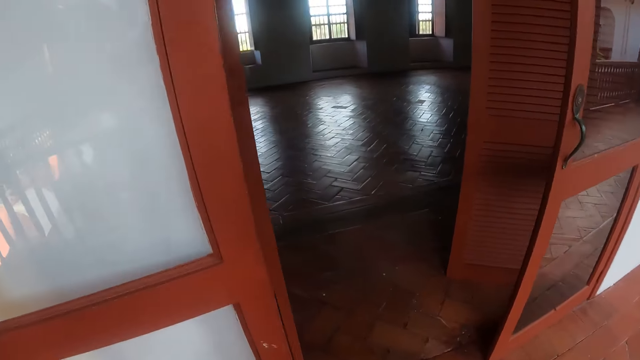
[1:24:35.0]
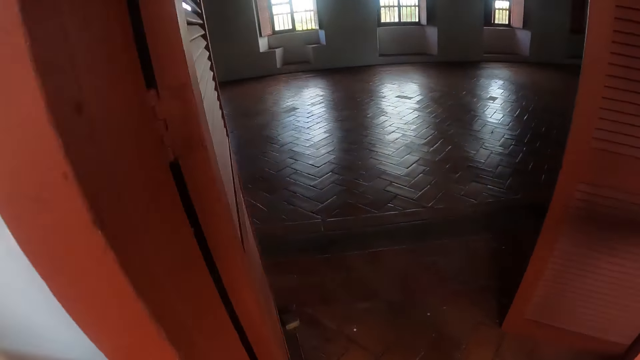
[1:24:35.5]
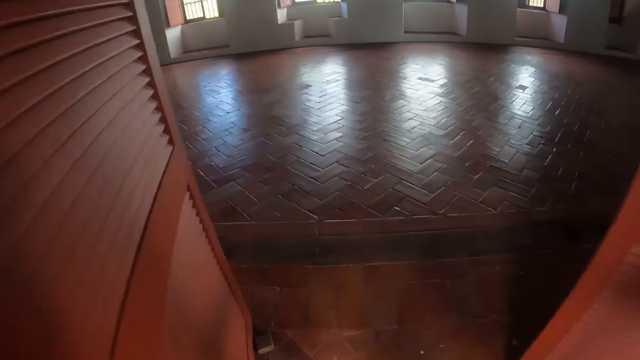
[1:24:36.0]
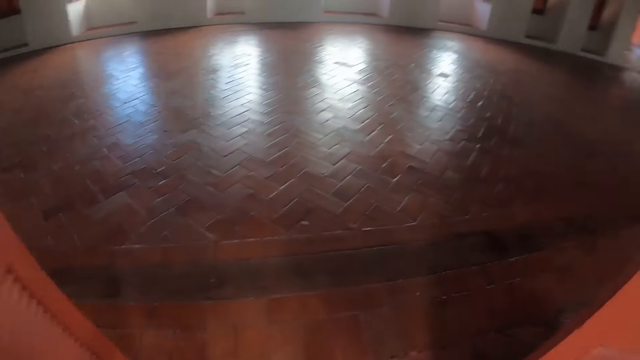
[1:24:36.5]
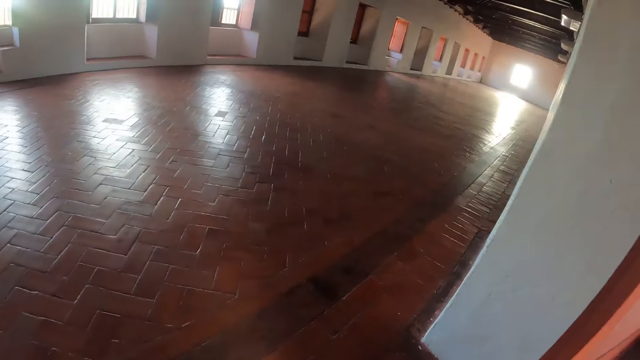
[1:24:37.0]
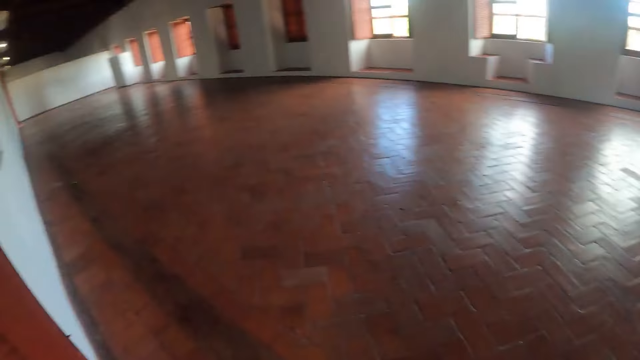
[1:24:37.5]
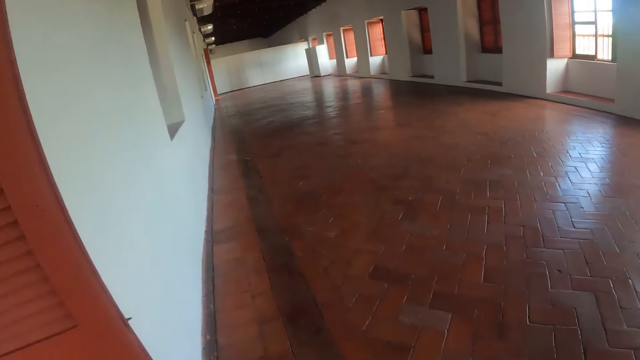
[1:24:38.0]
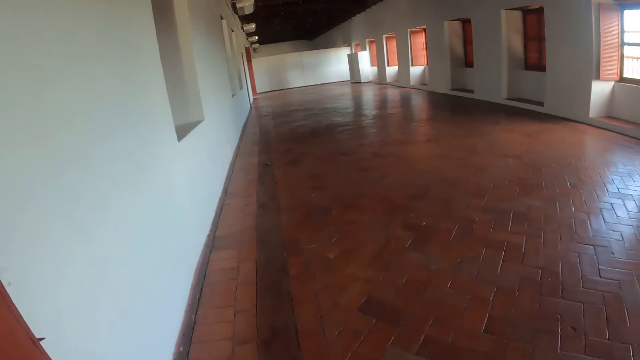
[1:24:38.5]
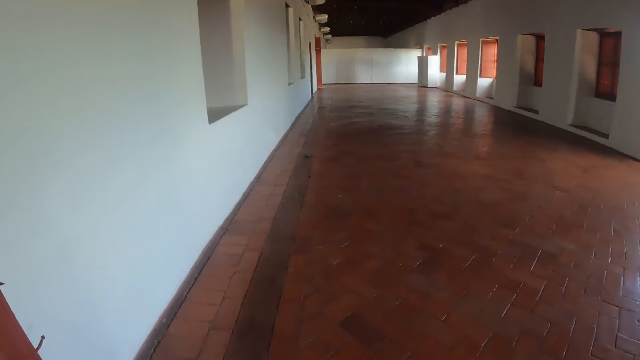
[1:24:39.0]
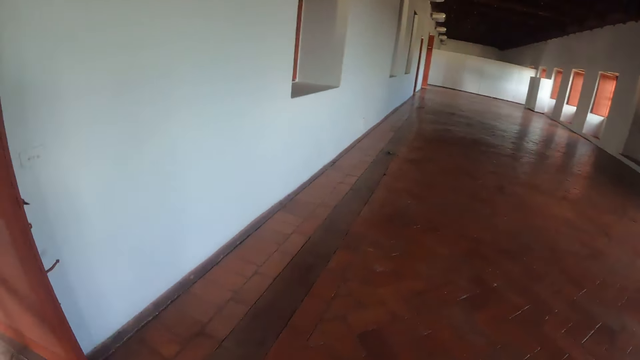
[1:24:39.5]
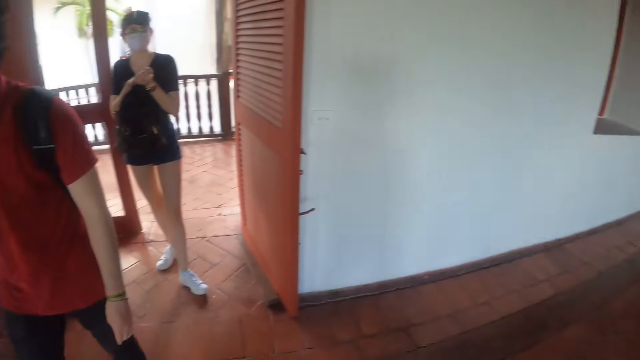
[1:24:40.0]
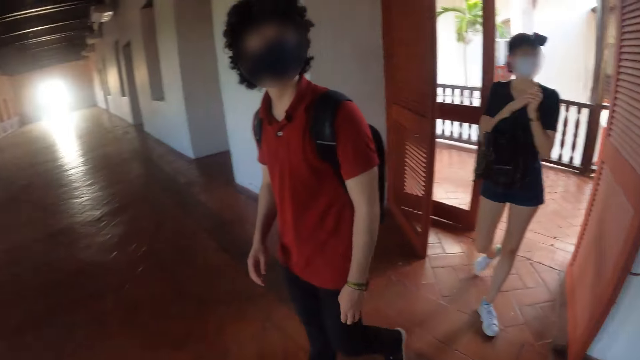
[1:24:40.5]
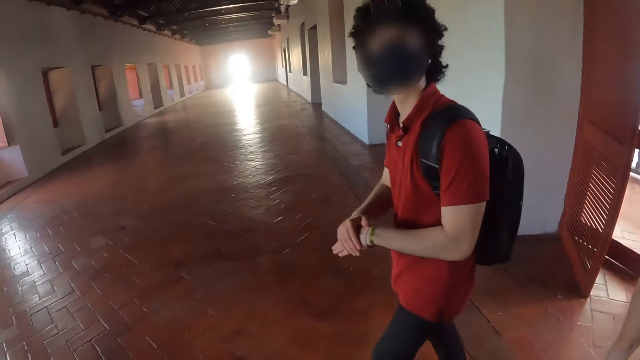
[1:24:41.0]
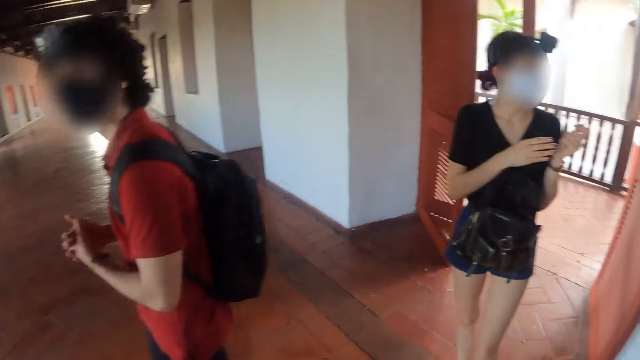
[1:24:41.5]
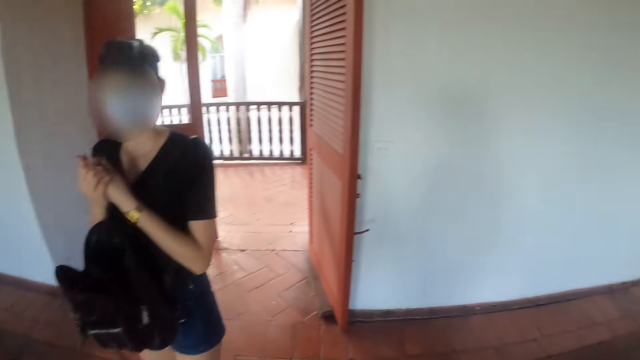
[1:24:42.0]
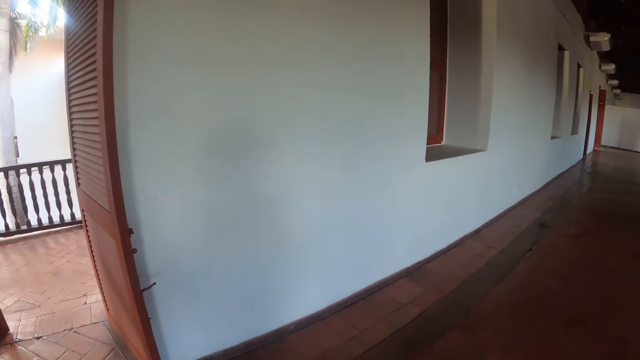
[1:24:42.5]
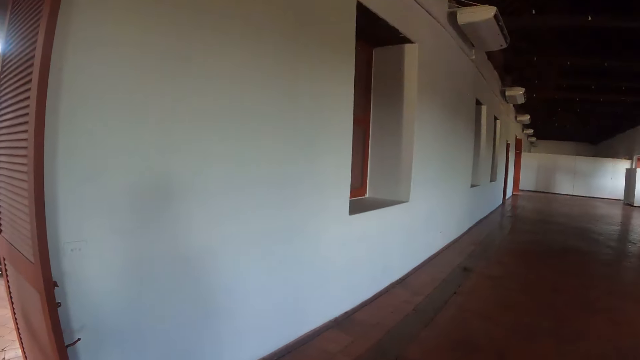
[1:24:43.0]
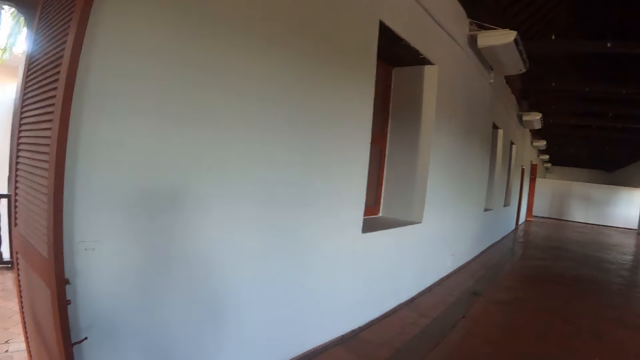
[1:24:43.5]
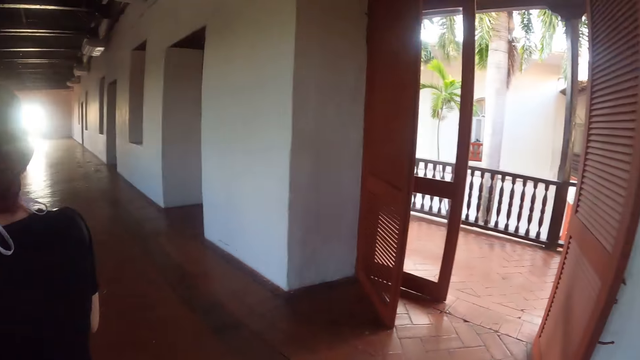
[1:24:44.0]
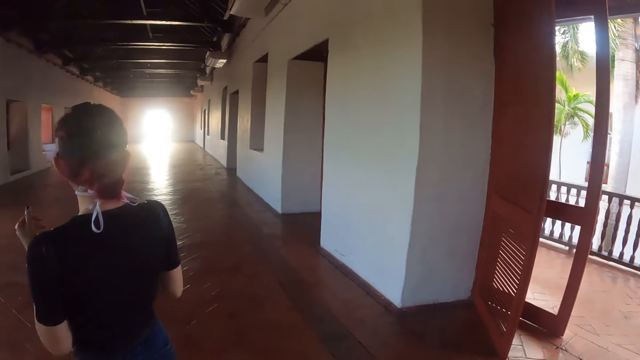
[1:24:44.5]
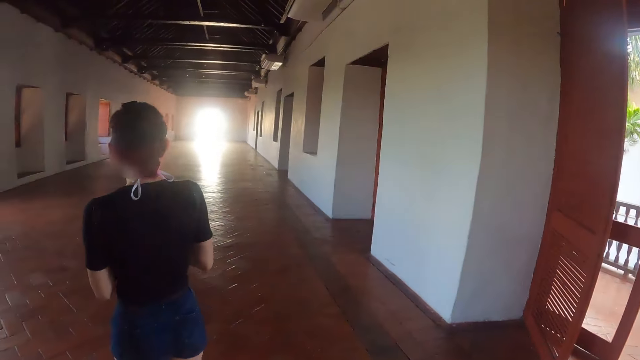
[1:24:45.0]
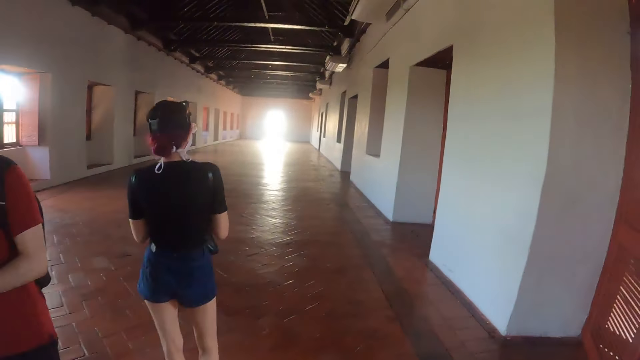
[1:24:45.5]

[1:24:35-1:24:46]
The camera wearer enters the room. They look at the room. They look at a woman. They look around.

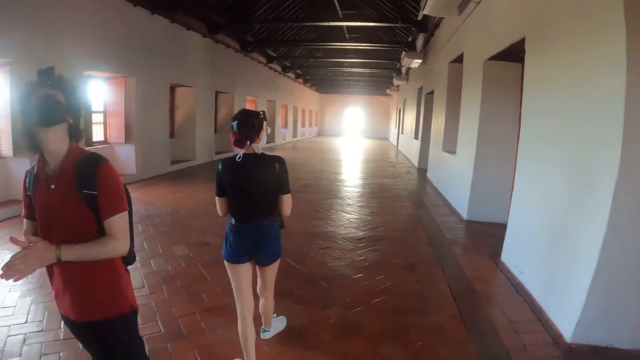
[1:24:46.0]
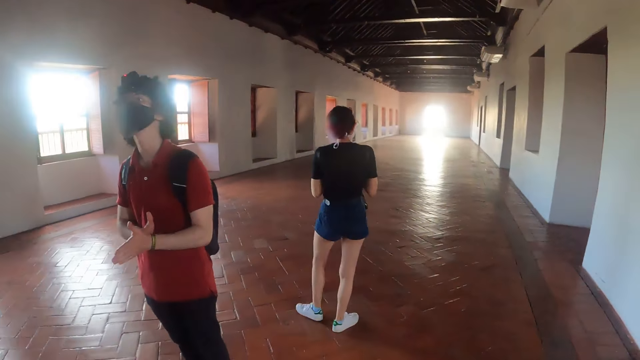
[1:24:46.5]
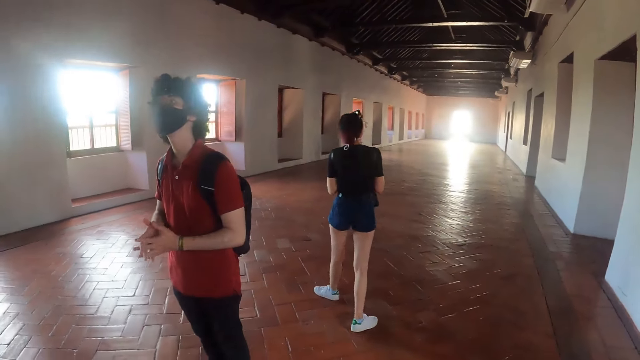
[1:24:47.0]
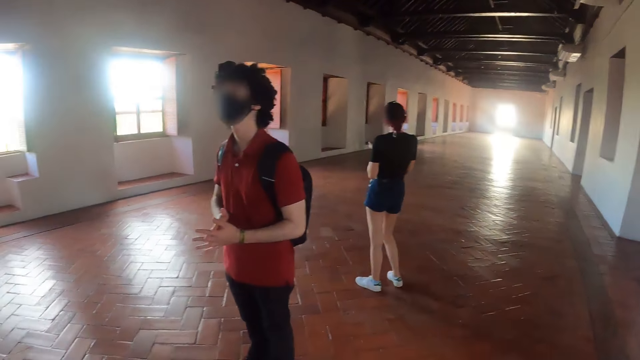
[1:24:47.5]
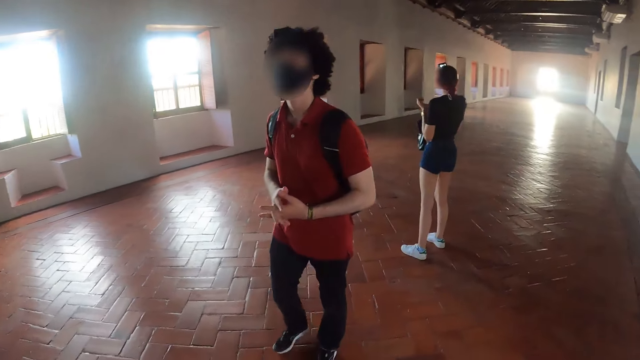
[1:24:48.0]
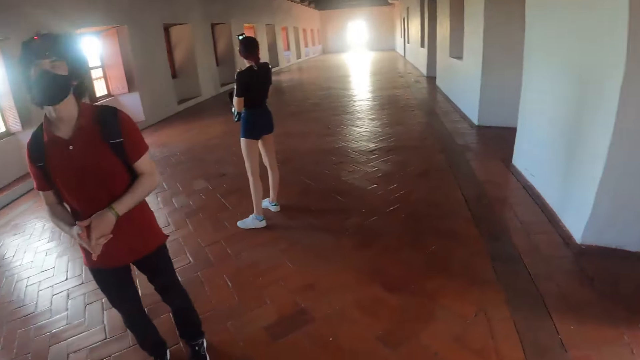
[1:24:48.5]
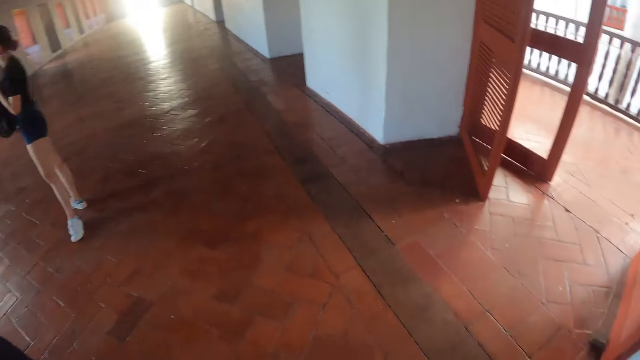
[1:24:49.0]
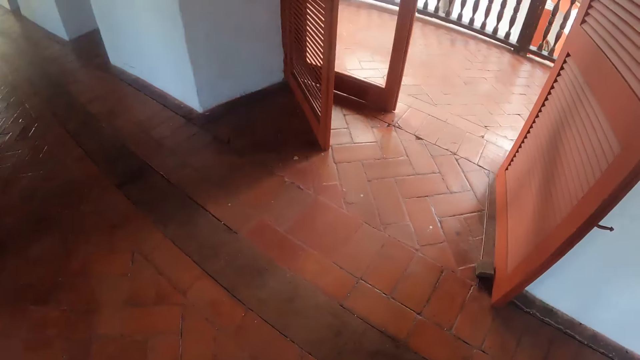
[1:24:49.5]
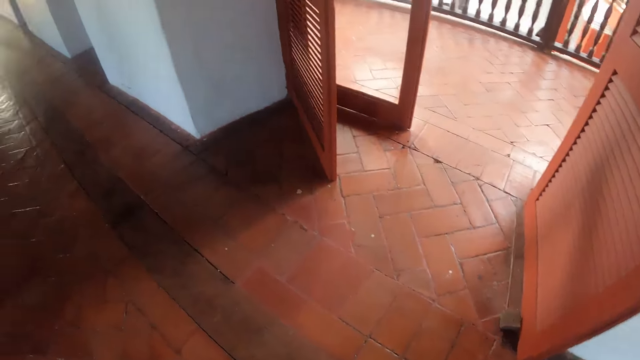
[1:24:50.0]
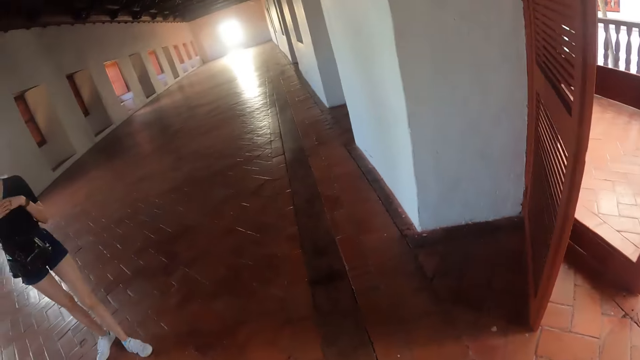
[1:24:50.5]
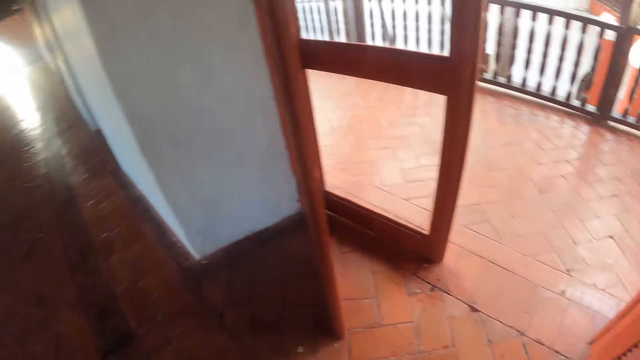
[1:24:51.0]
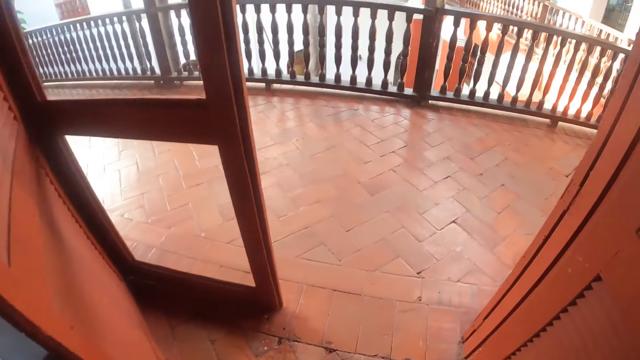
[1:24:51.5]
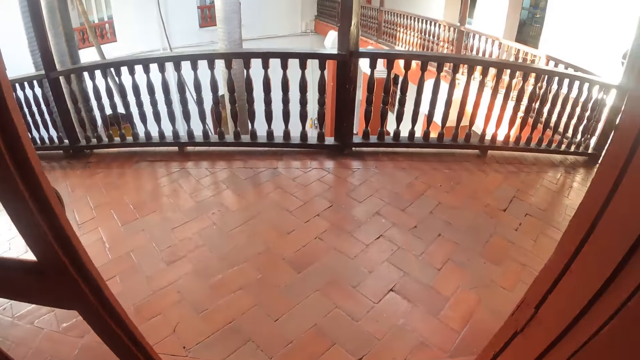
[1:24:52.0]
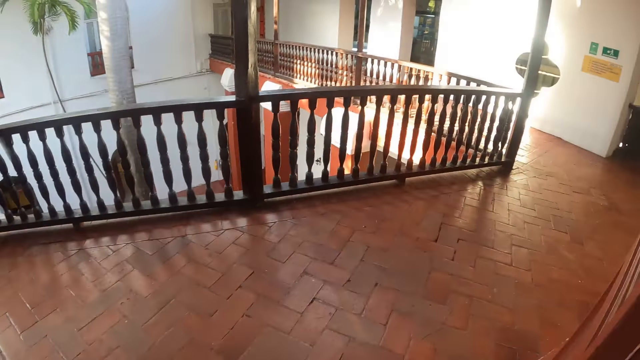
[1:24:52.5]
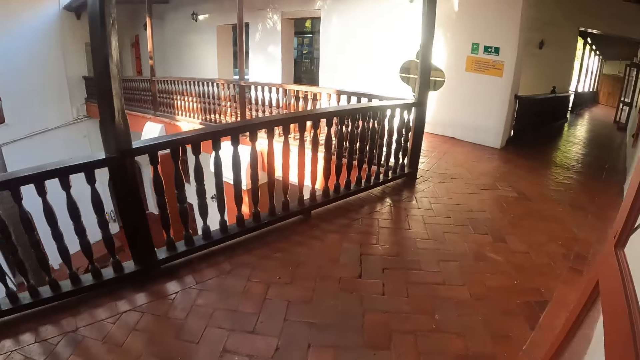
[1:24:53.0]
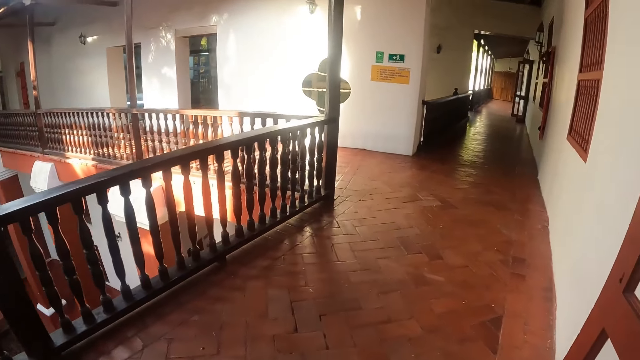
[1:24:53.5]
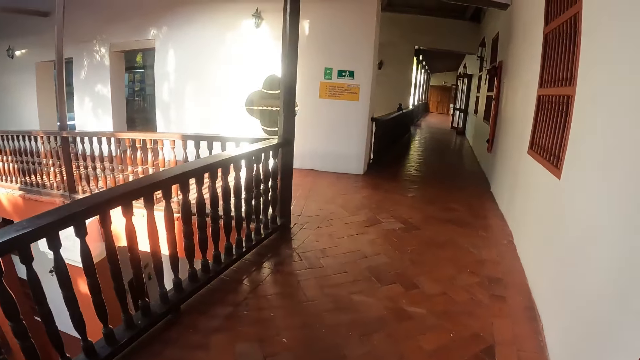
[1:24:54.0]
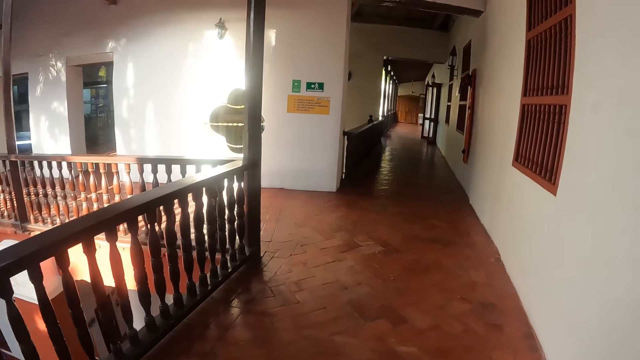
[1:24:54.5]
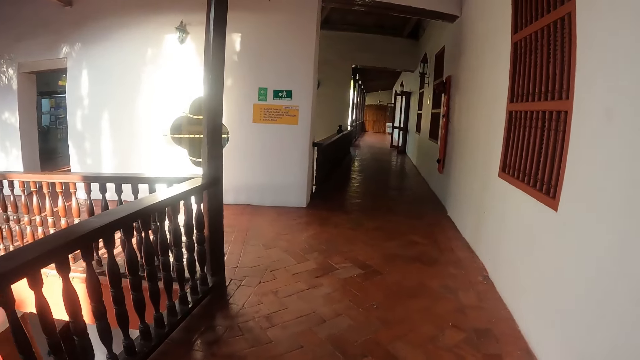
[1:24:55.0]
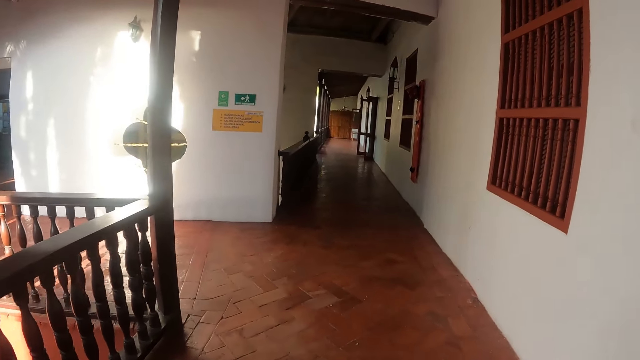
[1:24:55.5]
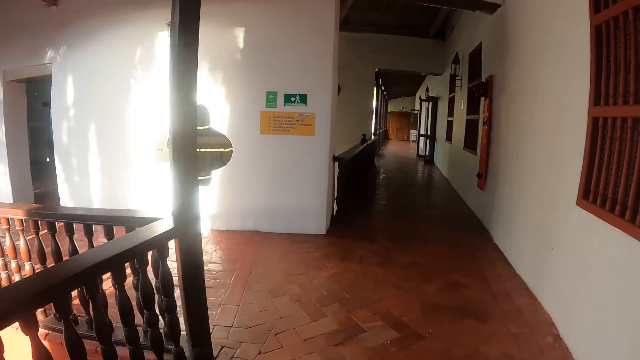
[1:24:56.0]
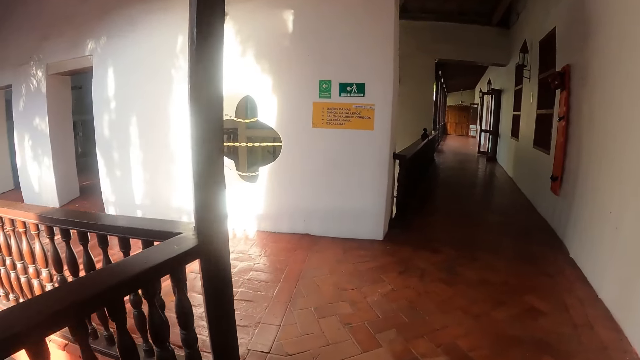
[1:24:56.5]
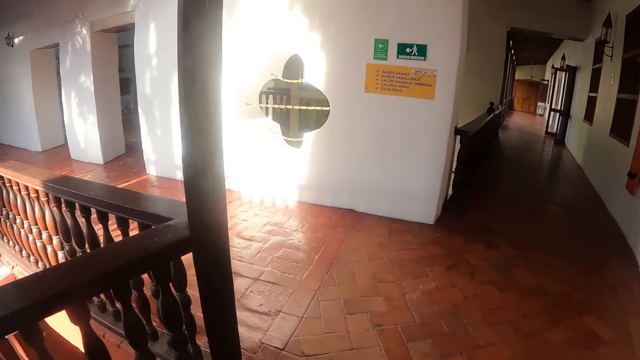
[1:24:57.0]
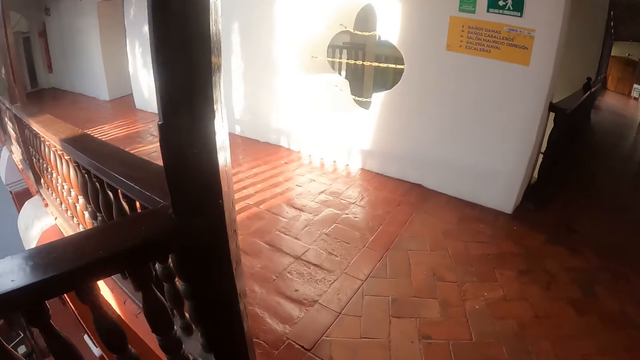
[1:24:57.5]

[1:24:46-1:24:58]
The camera wearer looks at a man. They walk outside the room. They walk in the building corridor.
